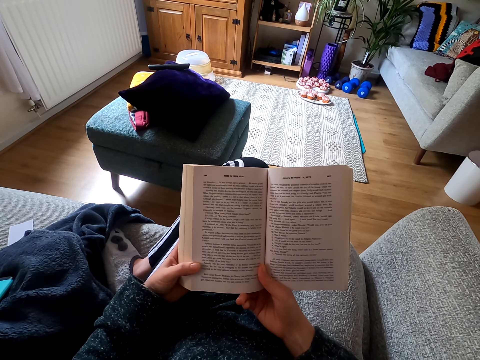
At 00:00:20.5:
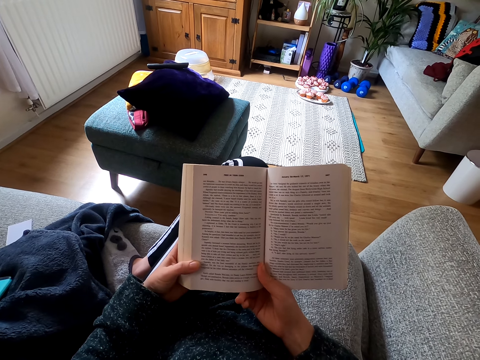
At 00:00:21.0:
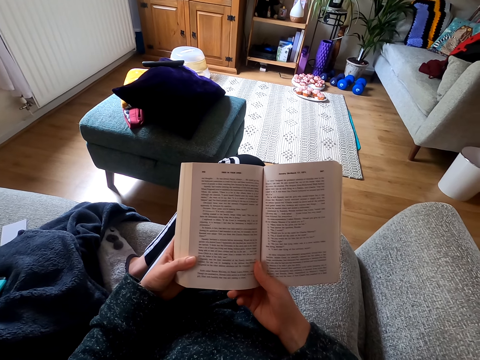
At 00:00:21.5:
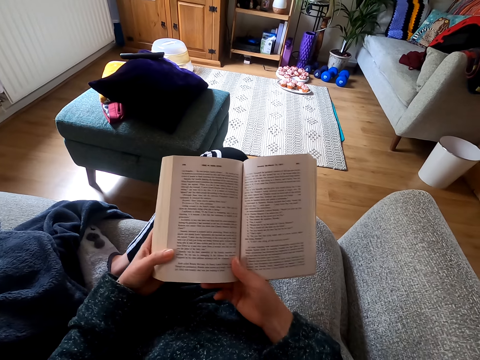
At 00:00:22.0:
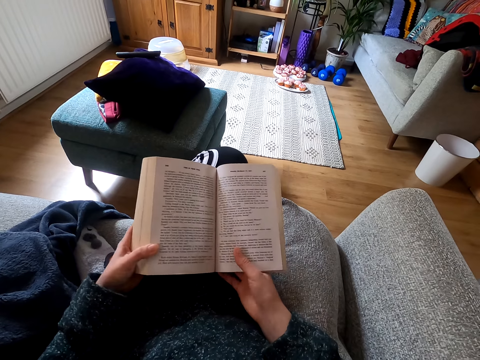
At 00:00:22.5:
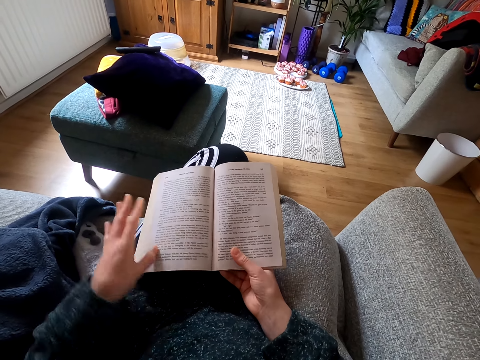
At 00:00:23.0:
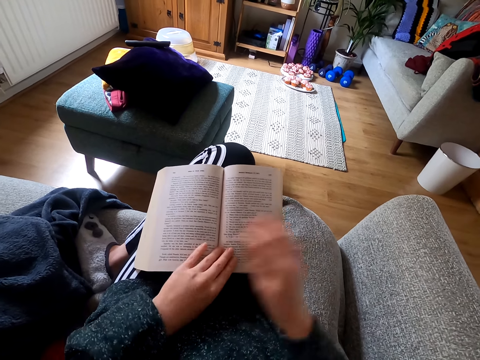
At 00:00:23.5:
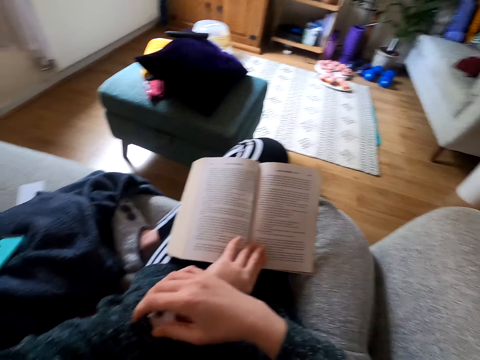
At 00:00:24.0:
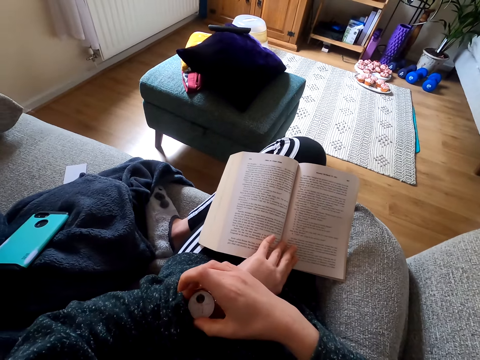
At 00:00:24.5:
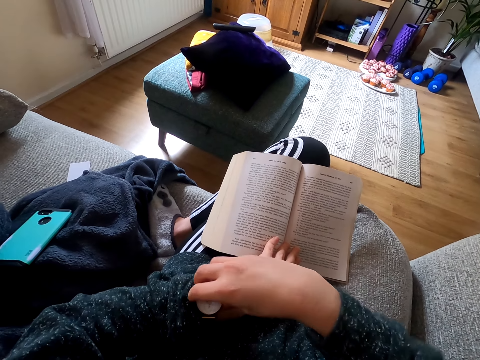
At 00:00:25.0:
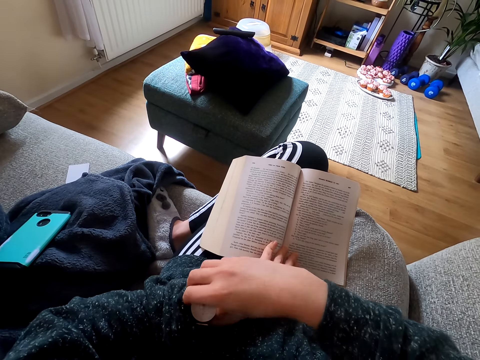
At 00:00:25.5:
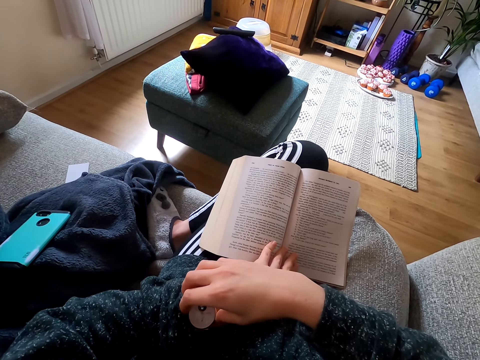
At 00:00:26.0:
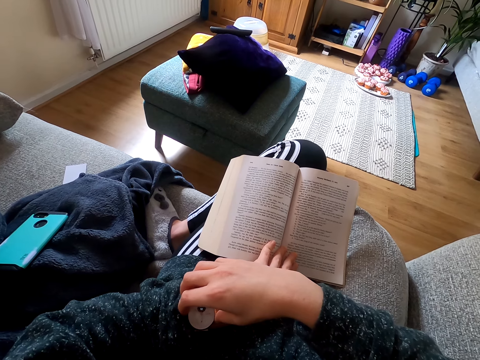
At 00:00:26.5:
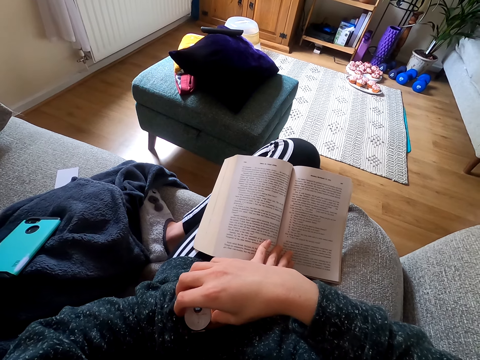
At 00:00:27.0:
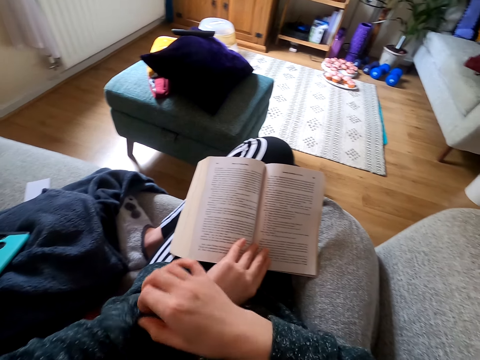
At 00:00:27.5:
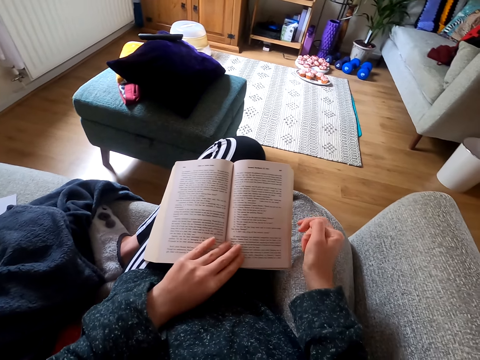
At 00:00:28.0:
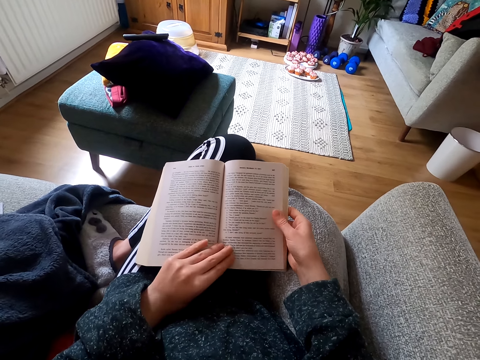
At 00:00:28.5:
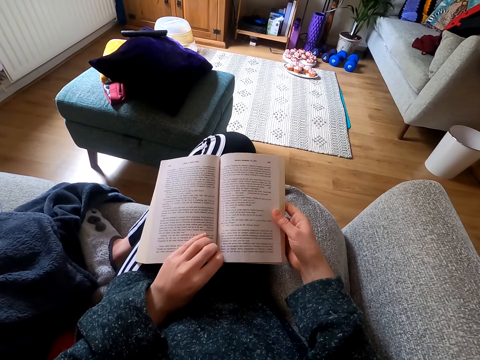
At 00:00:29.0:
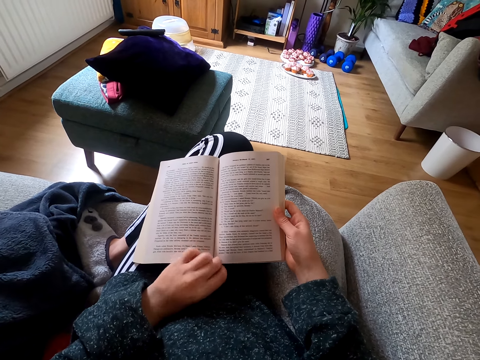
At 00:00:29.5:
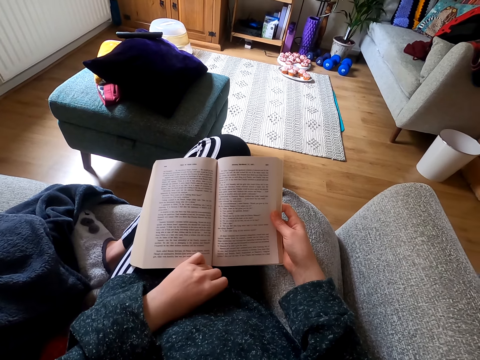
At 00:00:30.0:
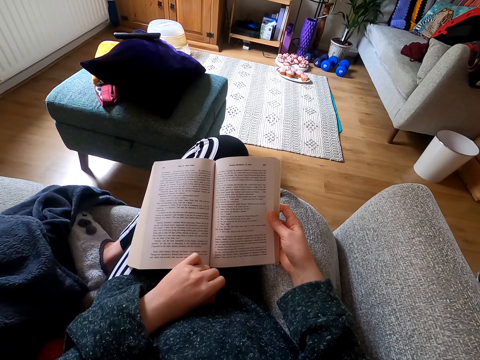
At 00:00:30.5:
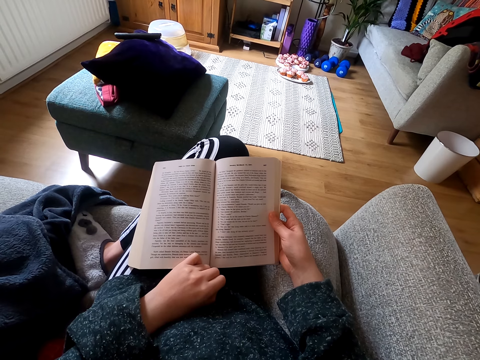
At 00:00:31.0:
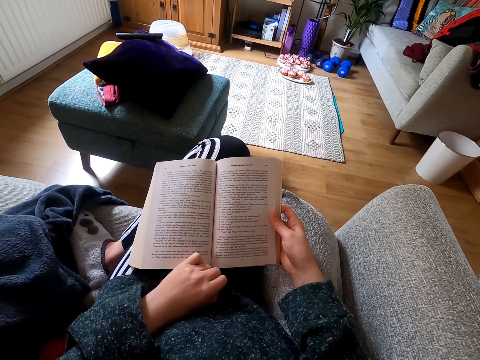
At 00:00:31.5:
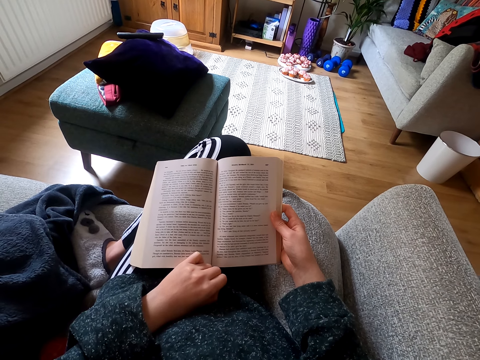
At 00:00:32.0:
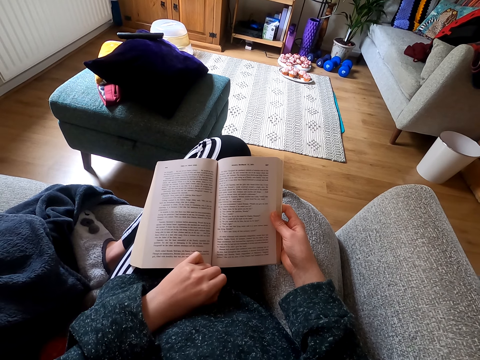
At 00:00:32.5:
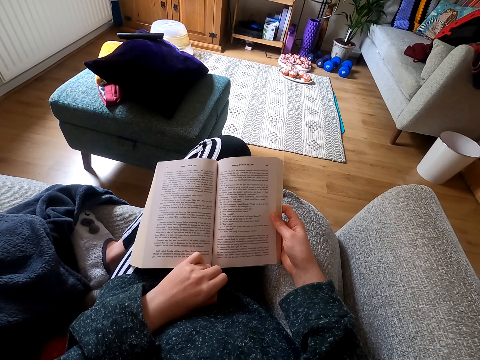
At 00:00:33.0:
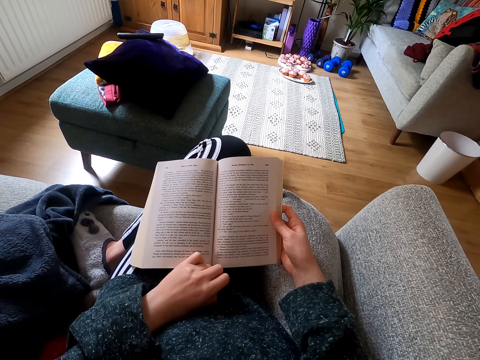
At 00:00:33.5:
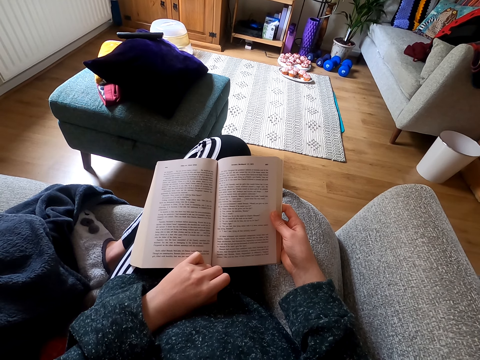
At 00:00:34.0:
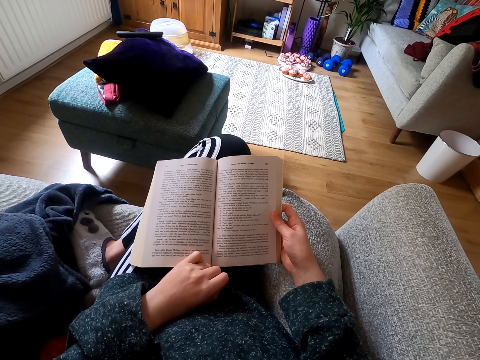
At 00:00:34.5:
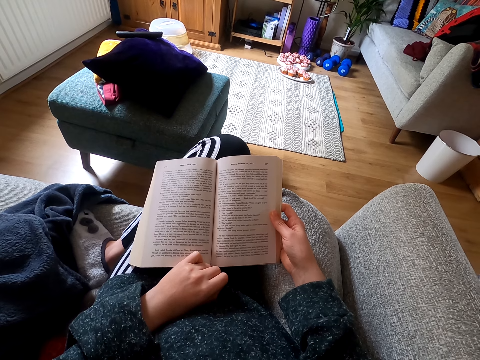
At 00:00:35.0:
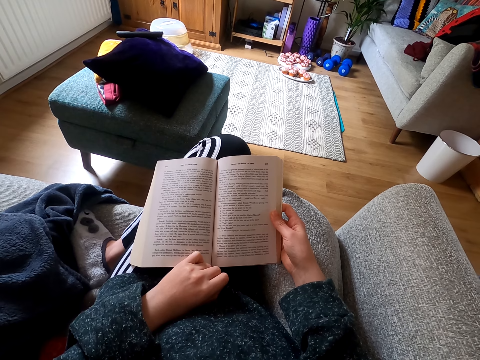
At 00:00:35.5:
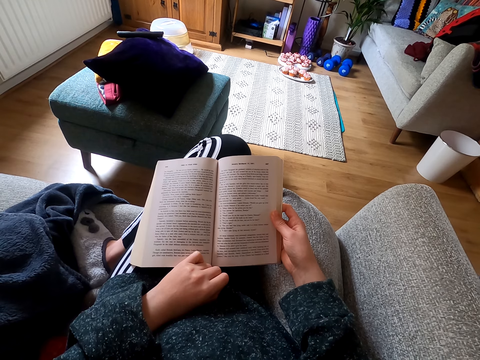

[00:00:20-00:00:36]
The camera wearer looks around a room. She looks at the watch. She adjusts the wrist watch. She reads a book. She adjusts the book on her lap.

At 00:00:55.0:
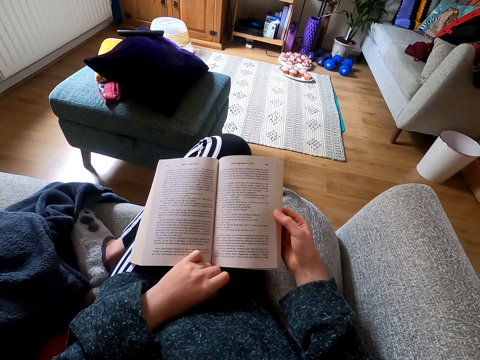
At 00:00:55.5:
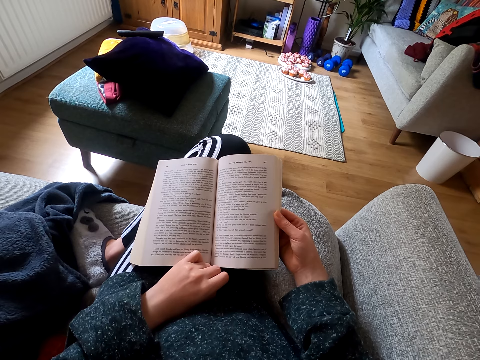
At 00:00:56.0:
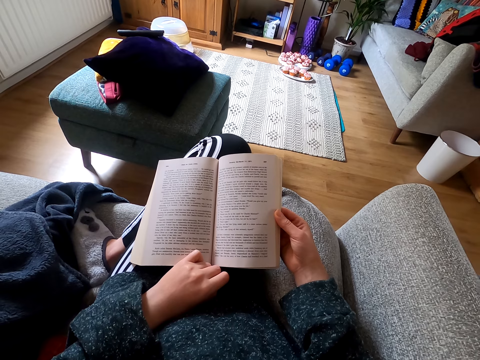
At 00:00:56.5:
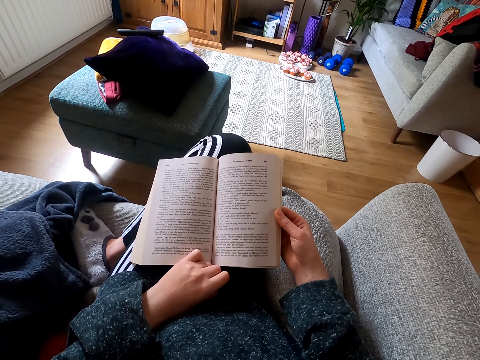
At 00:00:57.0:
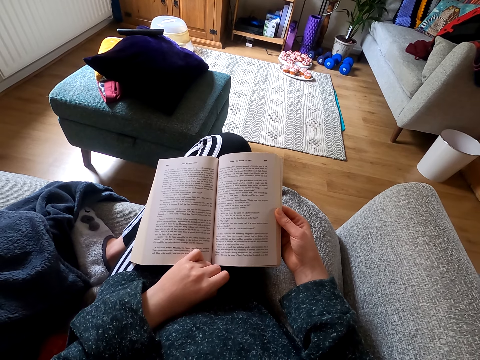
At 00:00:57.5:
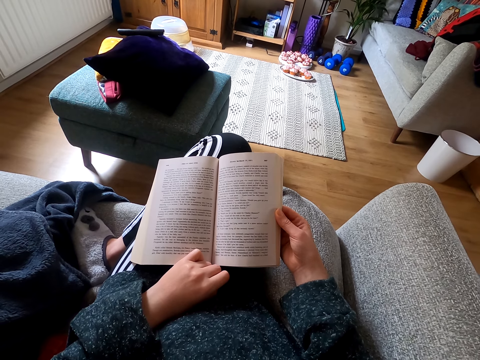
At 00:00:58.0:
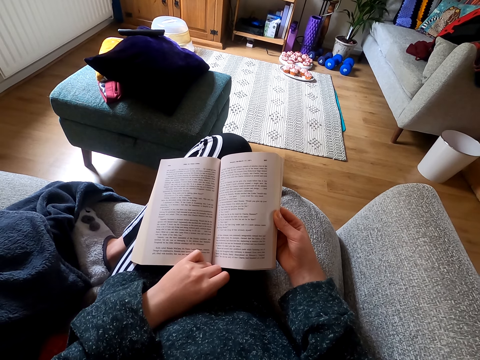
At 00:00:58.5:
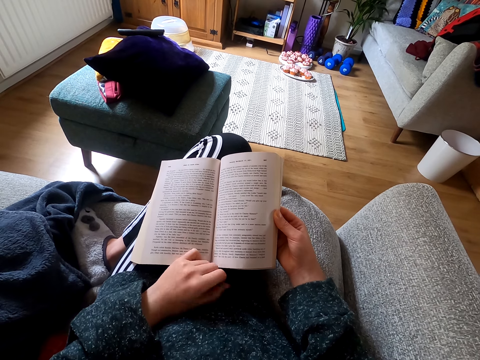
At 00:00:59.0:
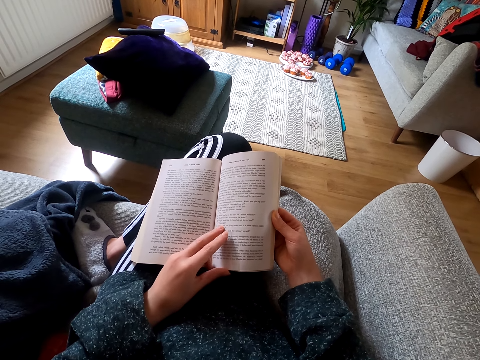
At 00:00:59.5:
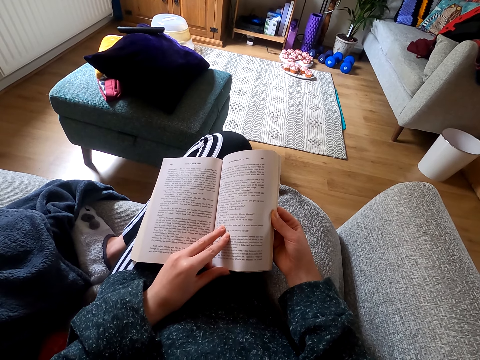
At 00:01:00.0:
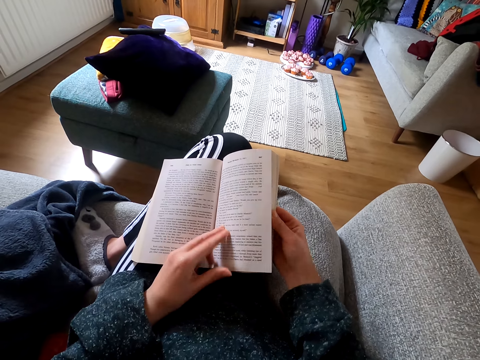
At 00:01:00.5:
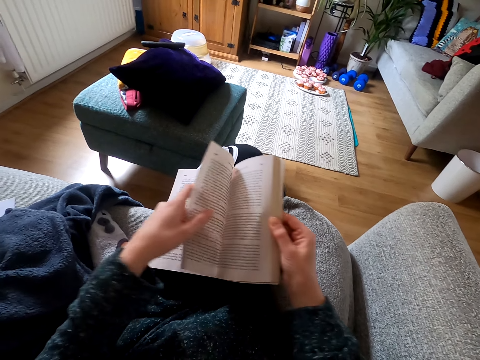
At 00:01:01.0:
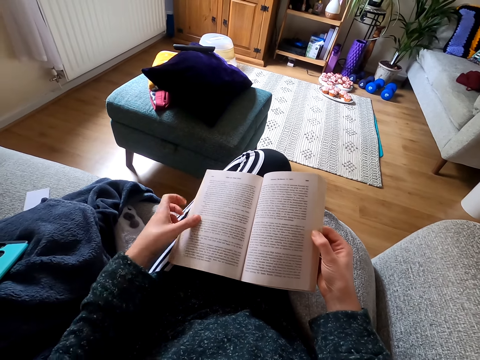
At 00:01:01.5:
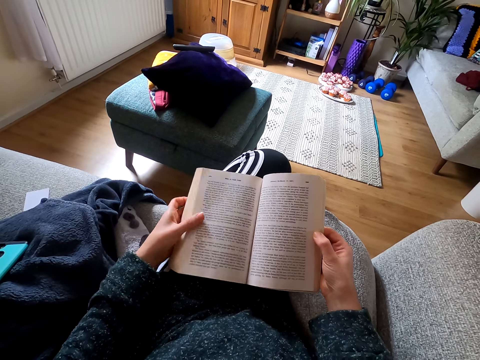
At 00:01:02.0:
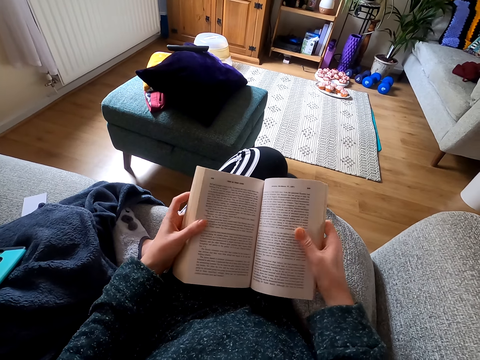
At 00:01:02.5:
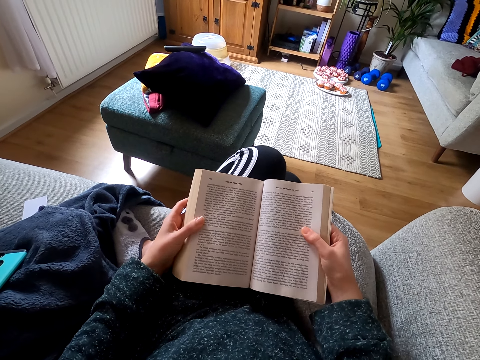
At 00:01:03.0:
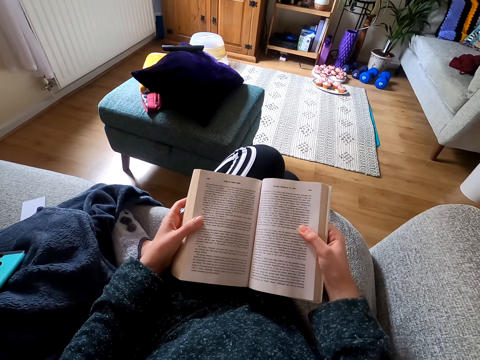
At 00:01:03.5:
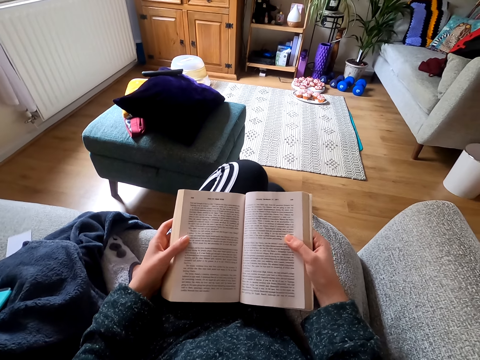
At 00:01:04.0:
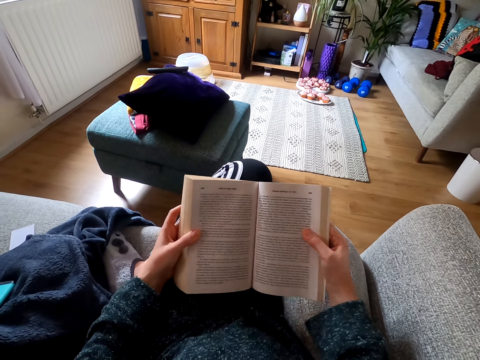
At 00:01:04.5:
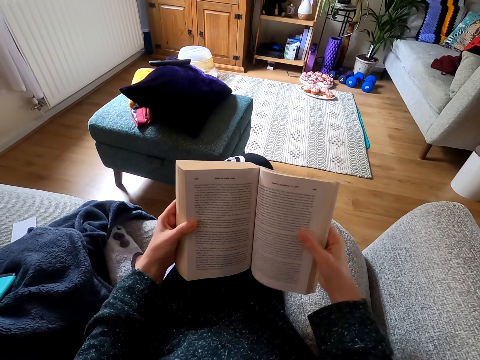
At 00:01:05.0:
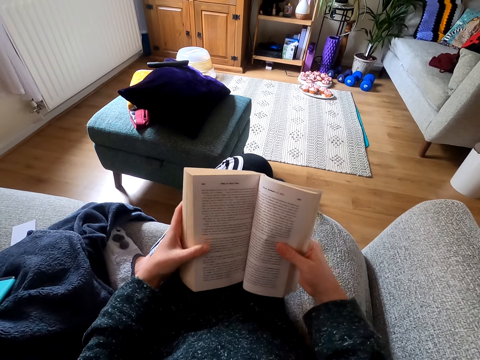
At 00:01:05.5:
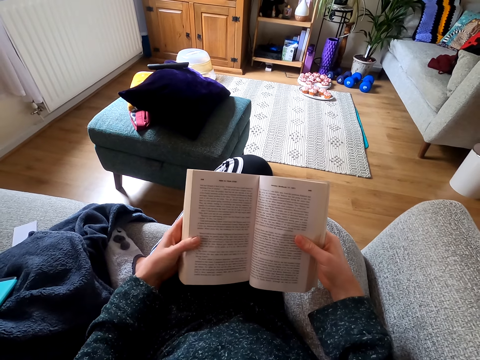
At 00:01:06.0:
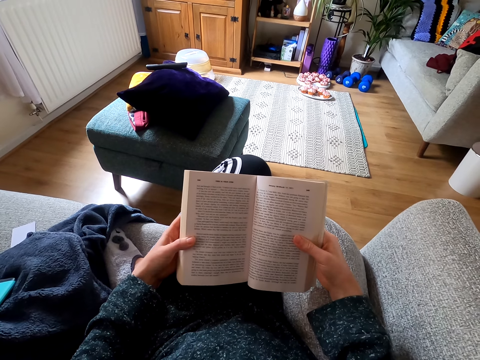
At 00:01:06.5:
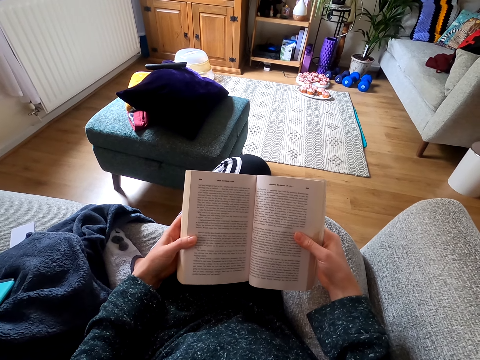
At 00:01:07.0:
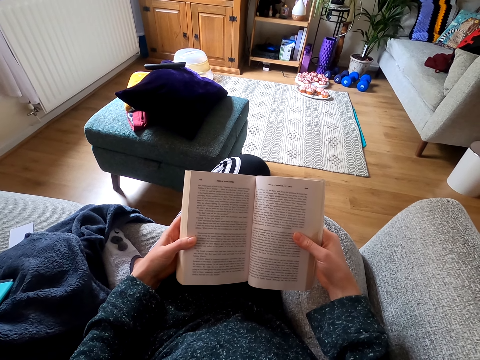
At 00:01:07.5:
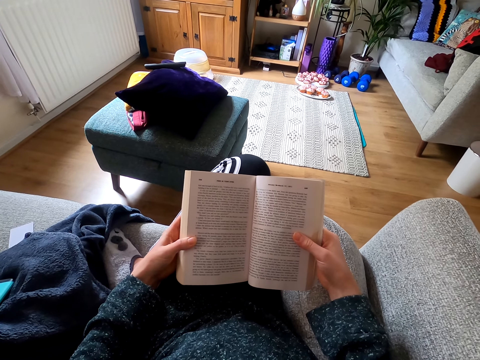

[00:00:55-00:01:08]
The camera wearer adjusts a book on her lap. She reads the book. She opens a page of the book. She adjusts the book on her lap. She reads the book. She adjusts the book on her lap.
